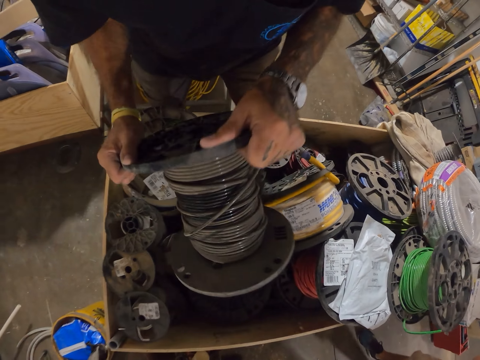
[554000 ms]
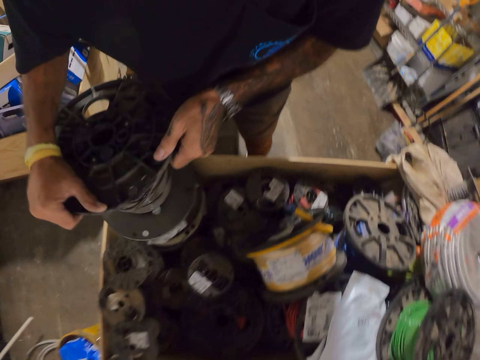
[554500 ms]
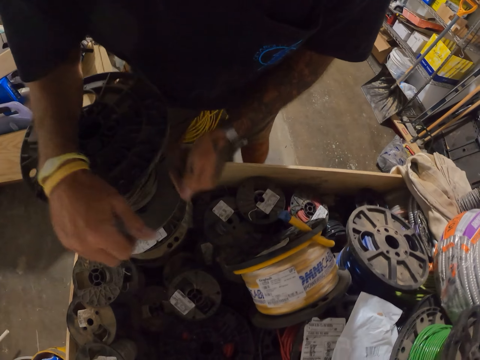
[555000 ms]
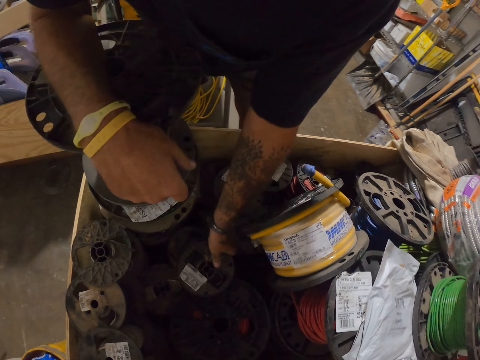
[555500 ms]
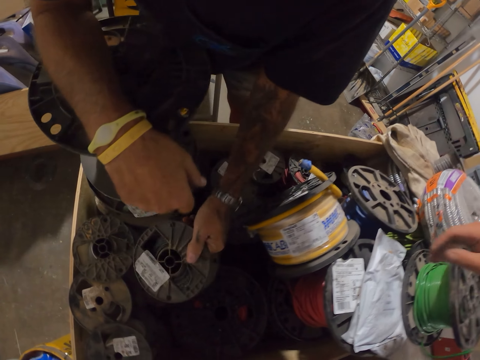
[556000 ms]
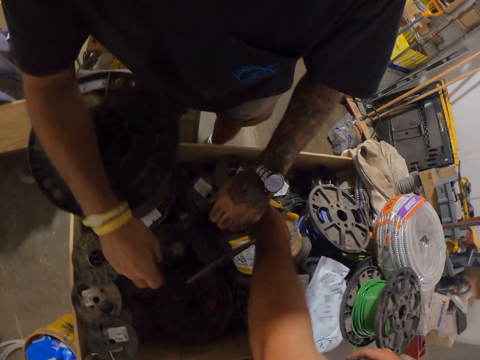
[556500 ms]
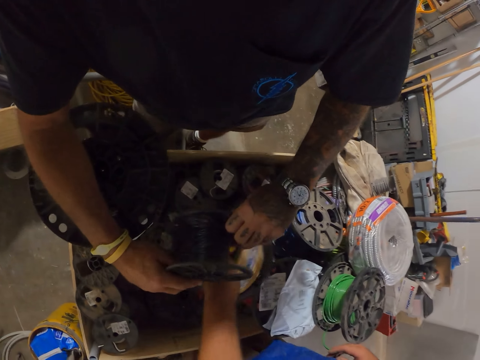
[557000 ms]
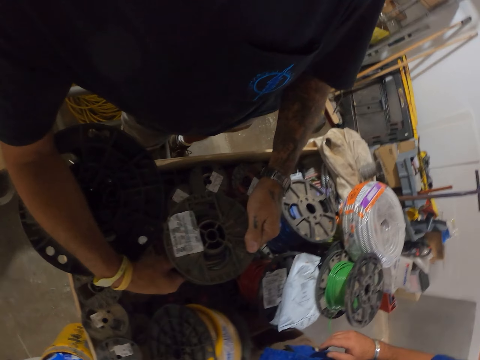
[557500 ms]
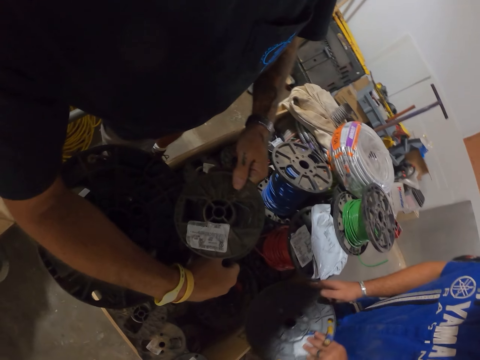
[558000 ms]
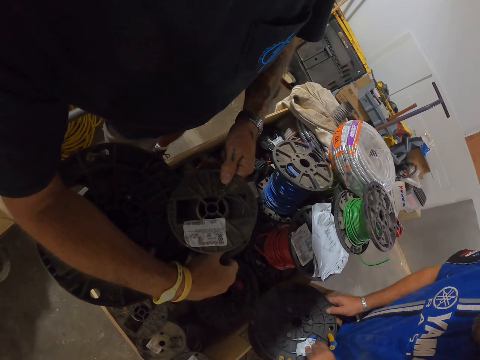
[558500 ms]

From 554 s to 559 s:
The camera wearer checks the cable reel.

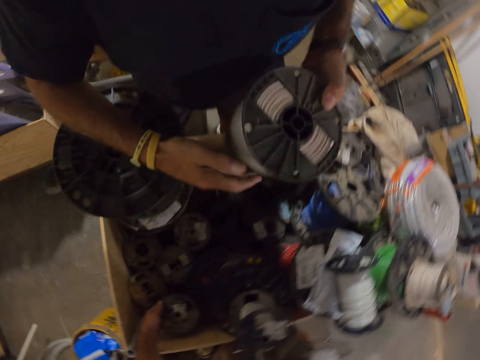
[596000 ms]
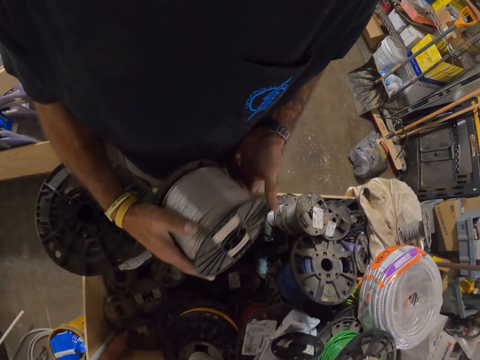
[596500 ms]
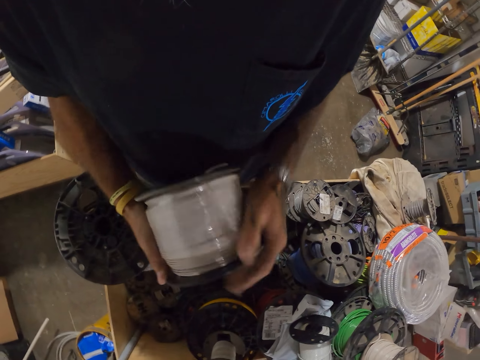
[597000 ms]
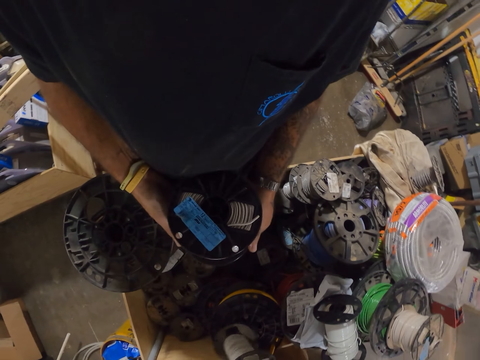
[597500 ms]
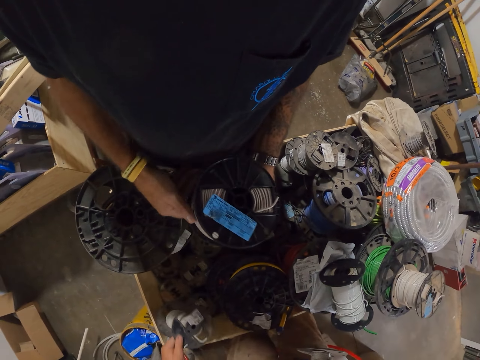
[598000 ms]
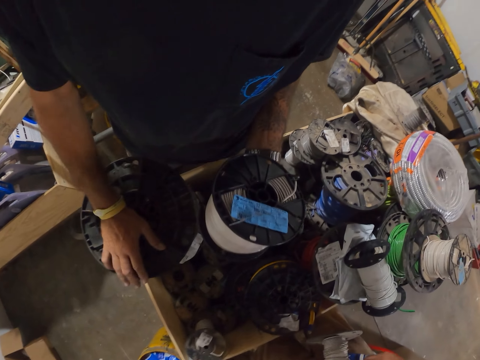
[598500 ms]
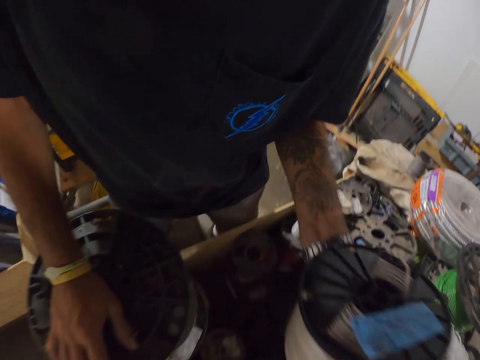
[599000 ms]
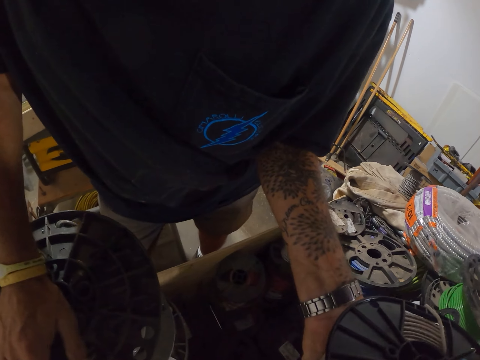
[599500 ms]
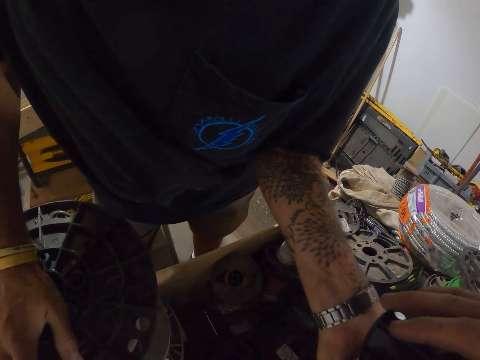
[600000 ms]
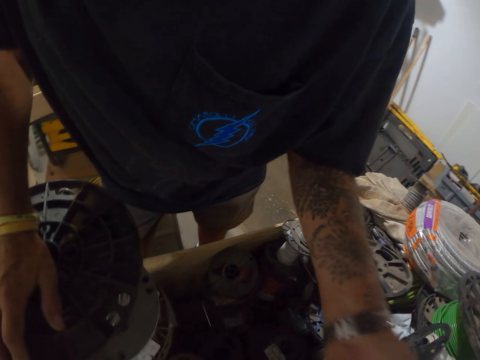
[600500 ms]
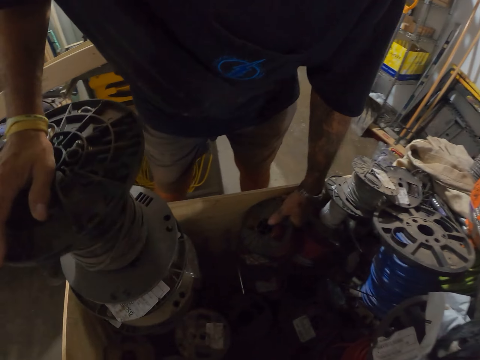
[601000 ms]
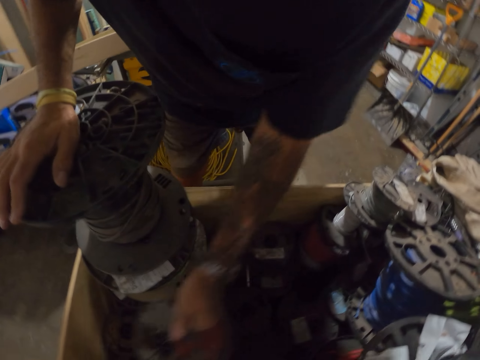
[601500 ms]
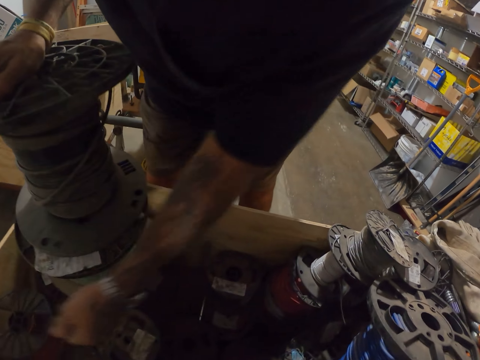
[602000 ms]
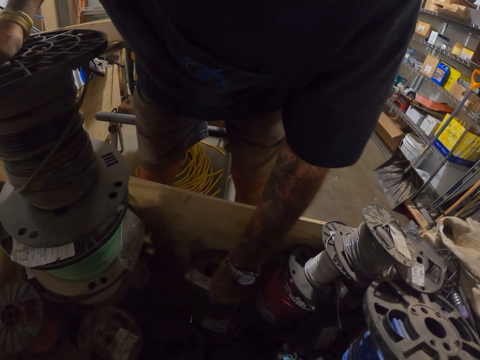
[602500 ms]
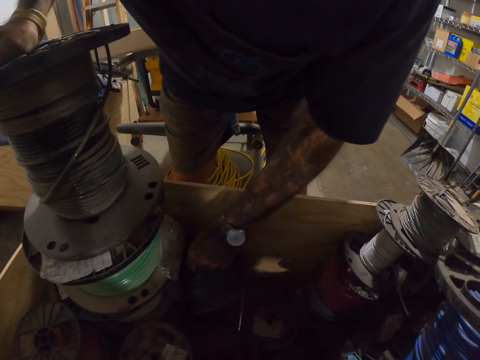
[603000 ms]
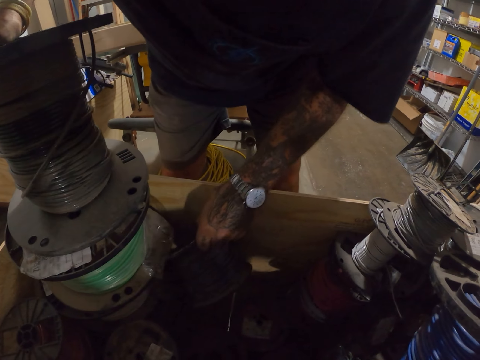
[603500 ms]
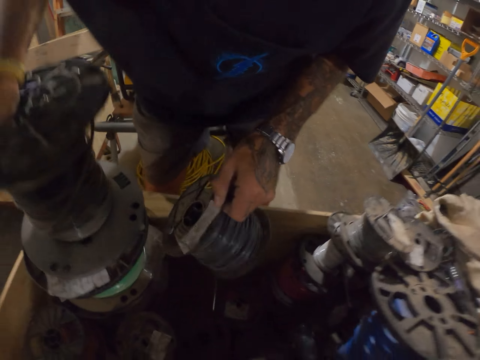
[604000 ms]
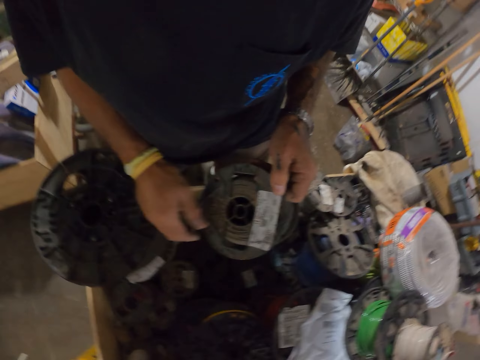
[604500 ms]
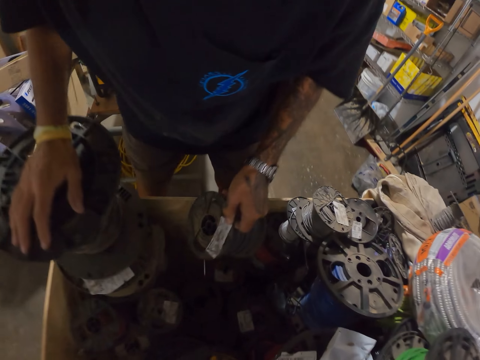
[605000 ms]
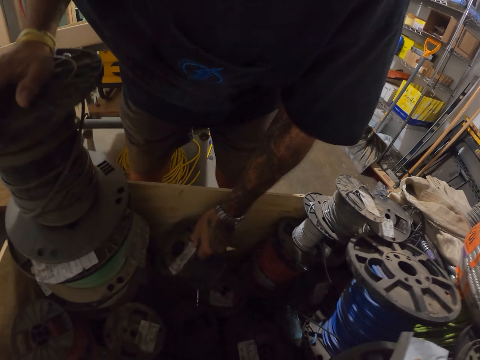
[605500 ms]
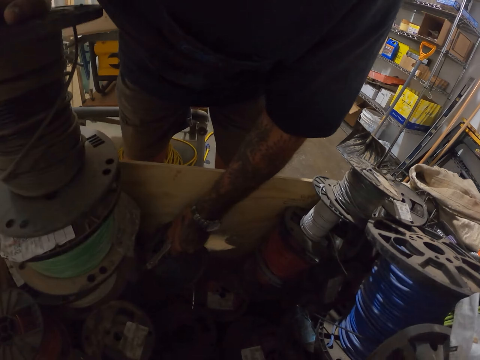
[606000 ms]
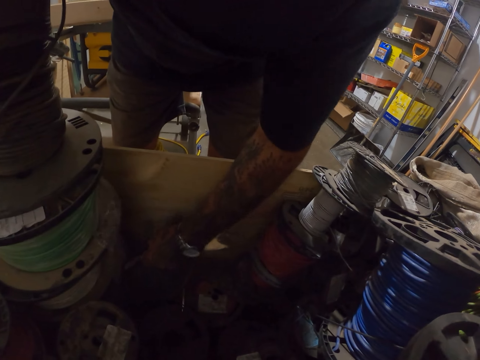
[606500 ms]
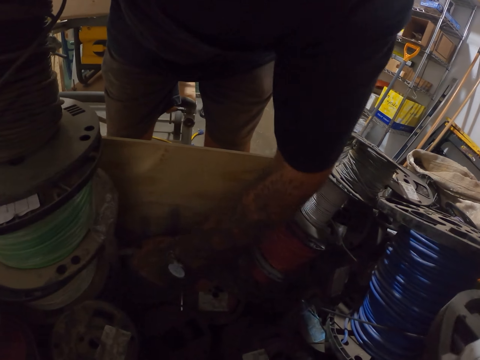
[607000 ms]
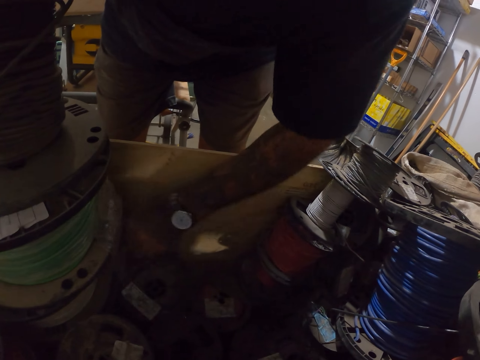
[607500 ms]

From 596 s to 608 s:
The camera wearer checks a cable reel or cable roller in hand. They give a man the cable reel. They check the cable roller. They search the box of cable reel.

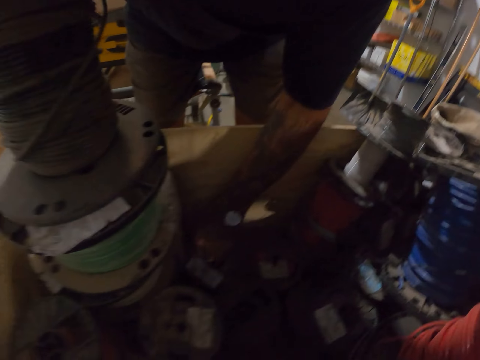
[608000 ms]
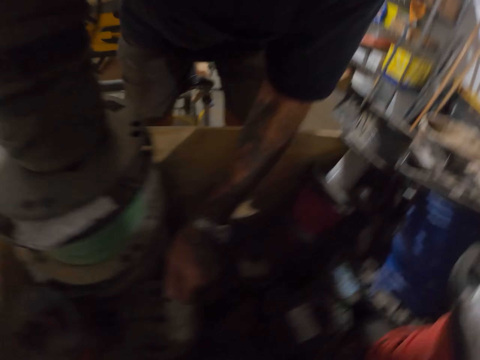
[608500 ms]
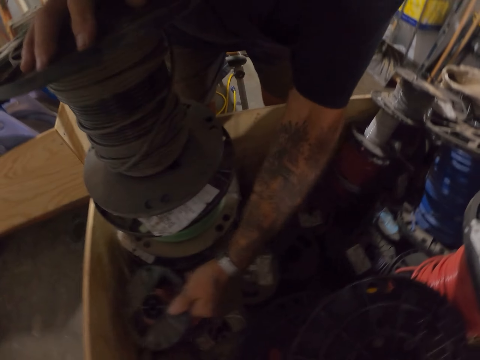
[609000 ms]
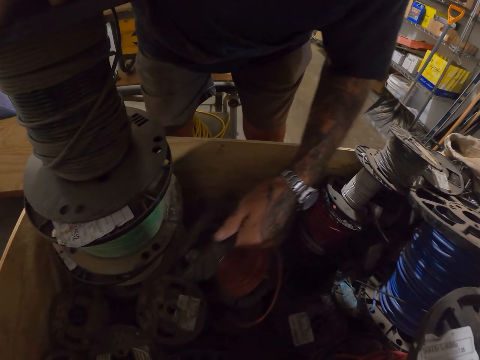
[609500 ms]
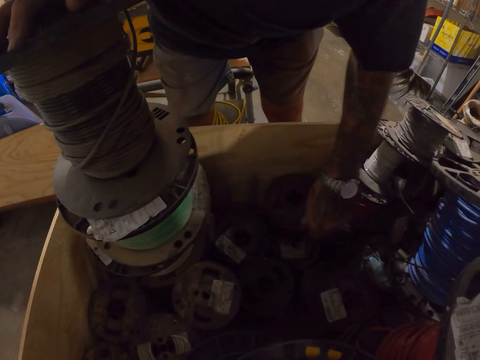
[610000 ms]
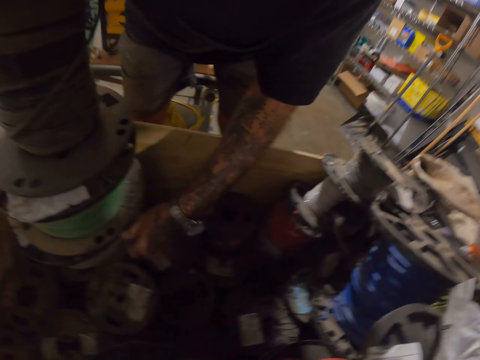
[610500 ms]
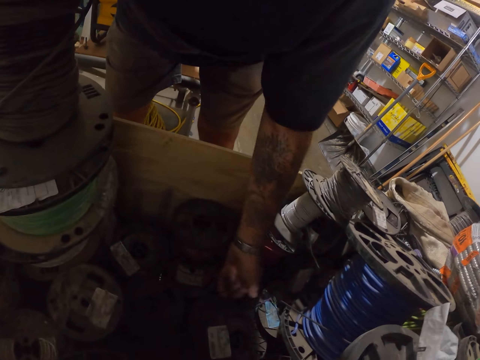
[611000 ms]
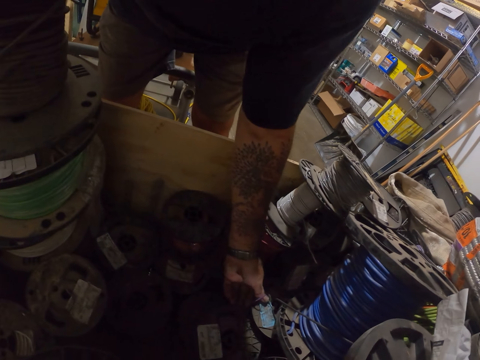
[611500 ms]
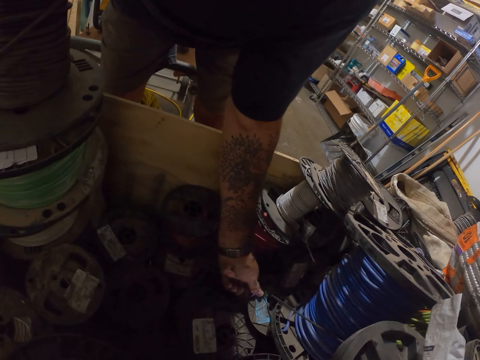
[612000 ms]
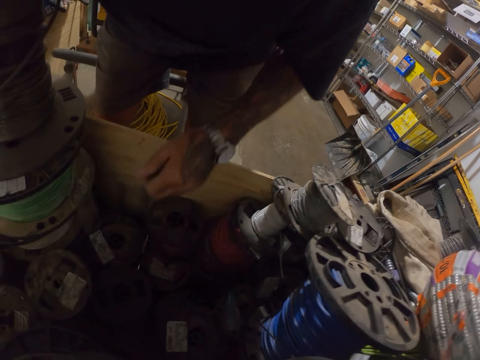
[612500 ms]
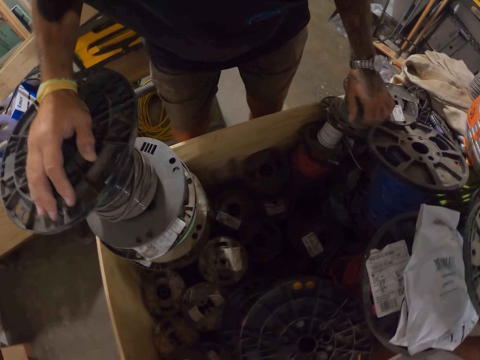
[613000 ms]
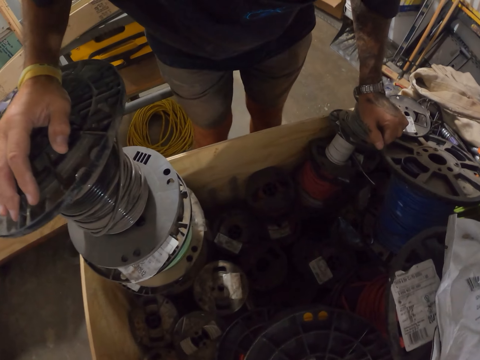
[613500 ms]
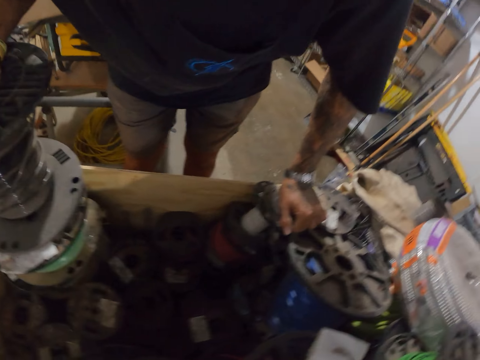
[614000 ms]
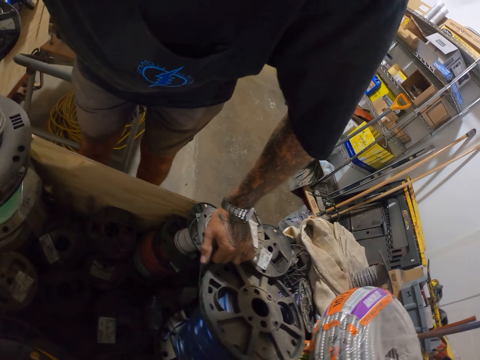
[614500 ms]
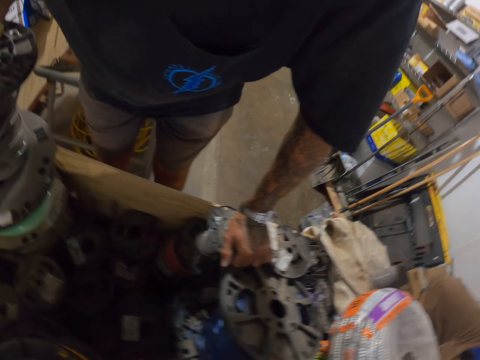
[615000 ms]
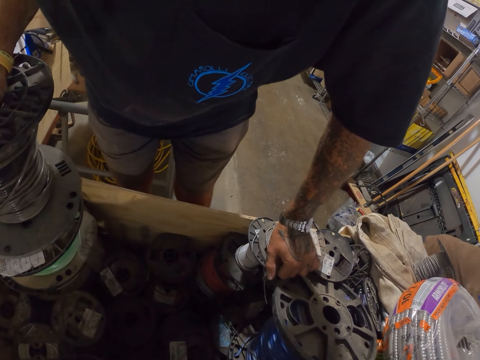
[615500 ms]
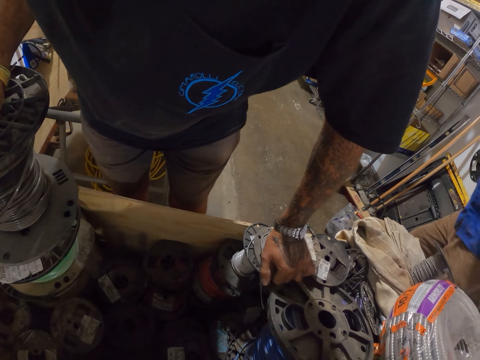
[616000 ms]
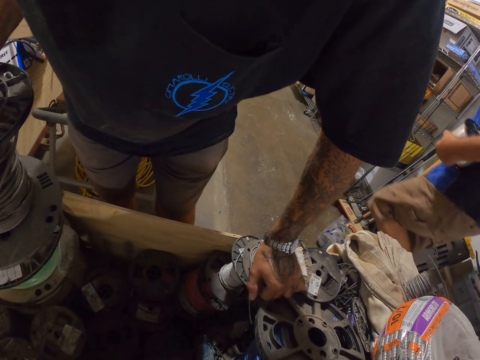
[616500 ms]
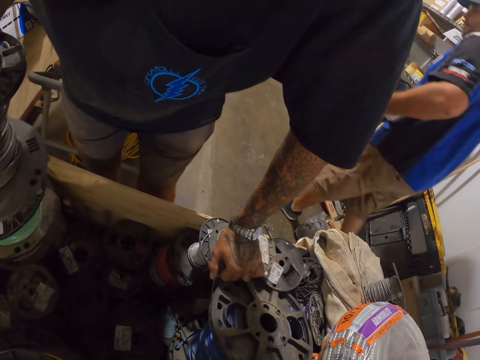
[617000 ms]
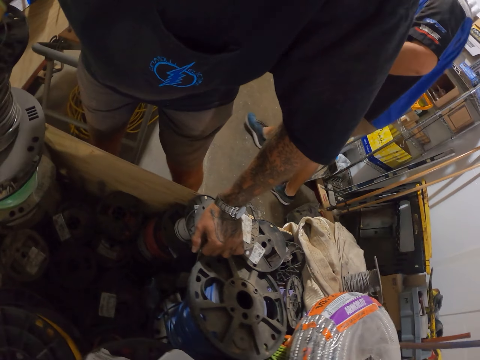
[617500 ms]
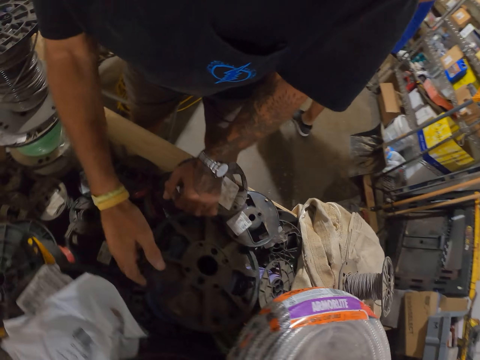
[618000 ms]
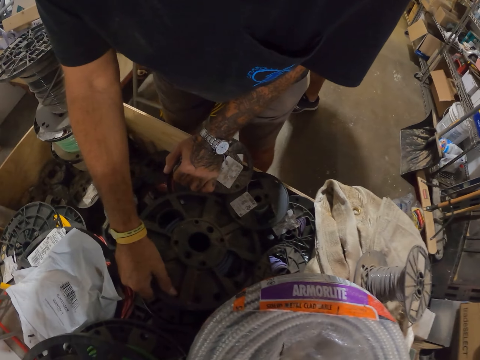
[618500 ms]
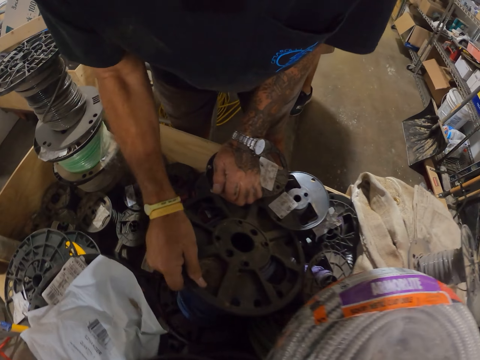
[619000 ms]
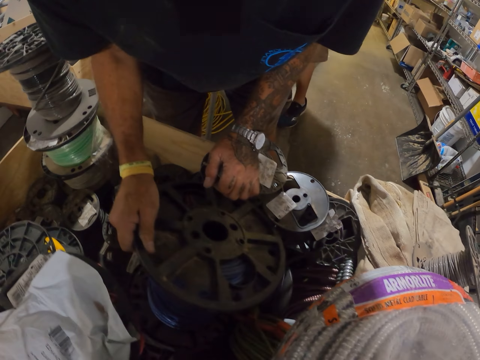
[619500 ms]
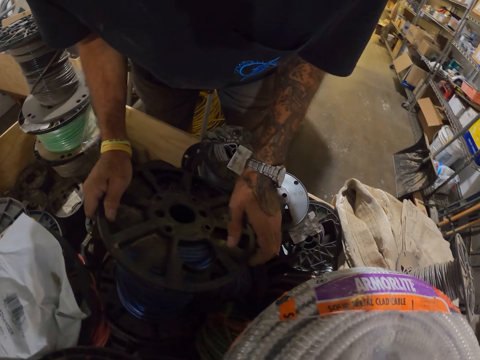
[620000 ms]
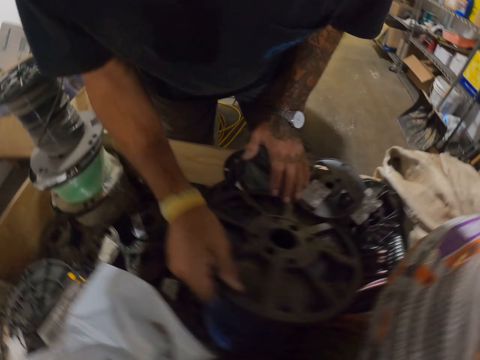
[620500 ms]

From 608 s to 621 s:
The camera wearer stands in the workshop. They touch the cable reel.
